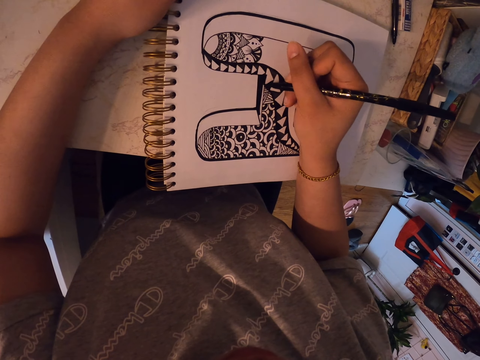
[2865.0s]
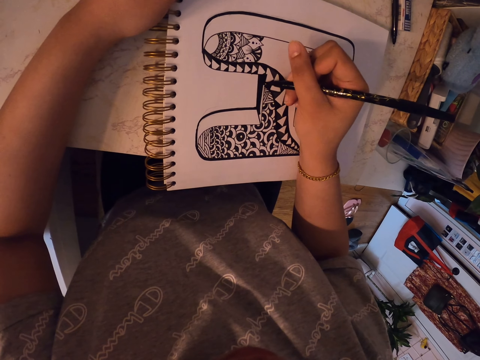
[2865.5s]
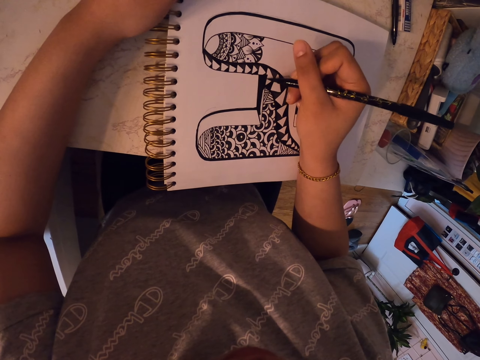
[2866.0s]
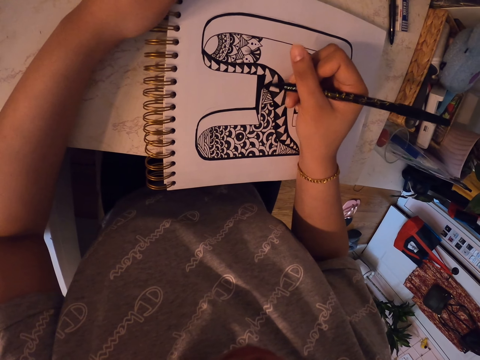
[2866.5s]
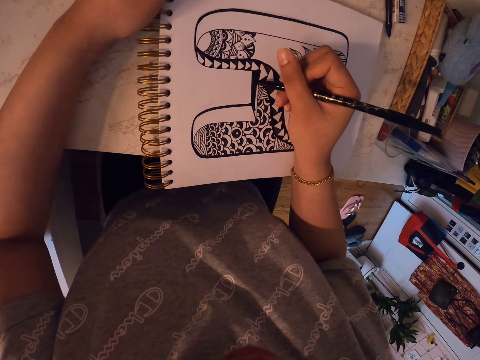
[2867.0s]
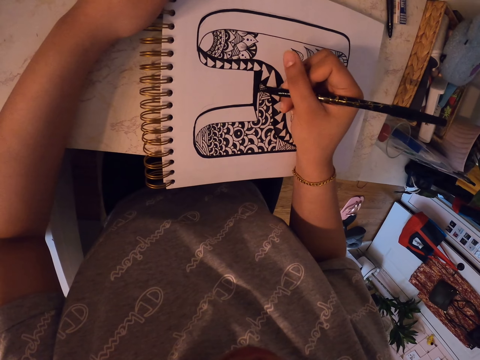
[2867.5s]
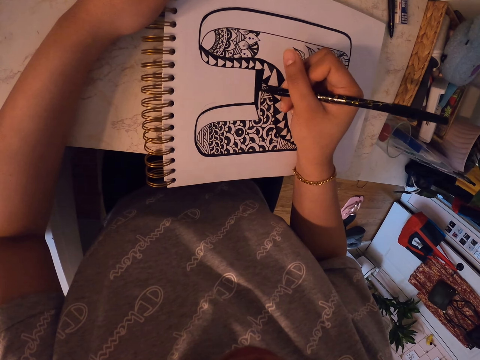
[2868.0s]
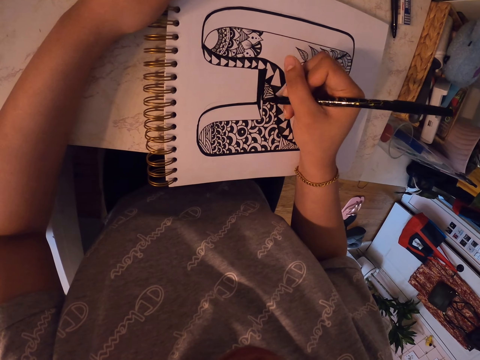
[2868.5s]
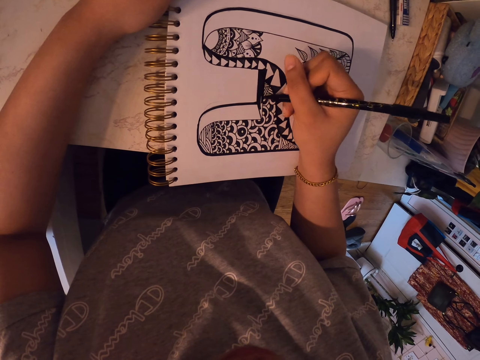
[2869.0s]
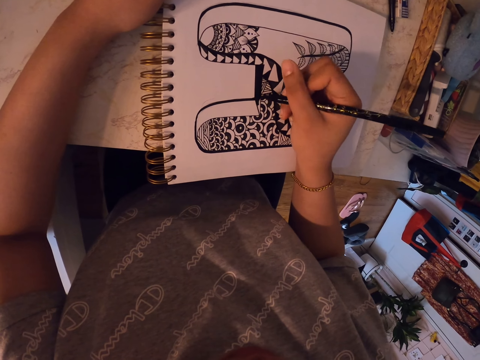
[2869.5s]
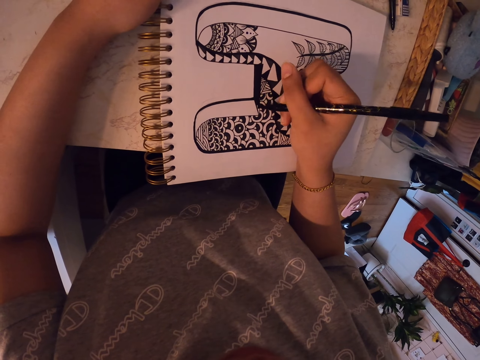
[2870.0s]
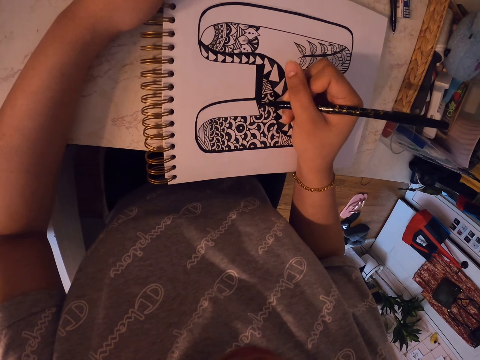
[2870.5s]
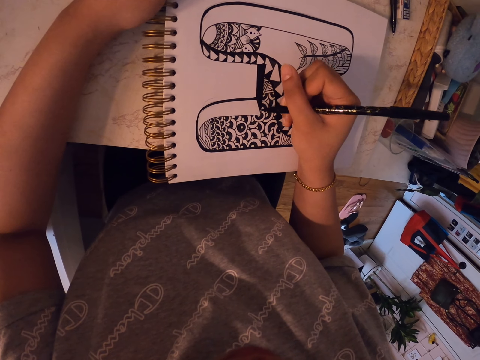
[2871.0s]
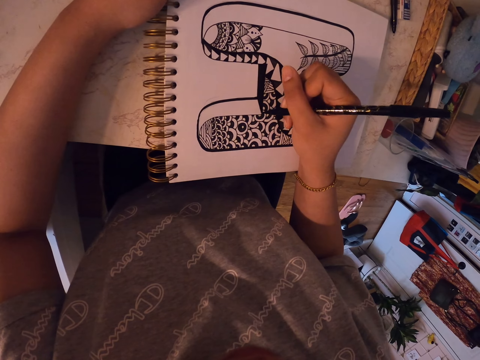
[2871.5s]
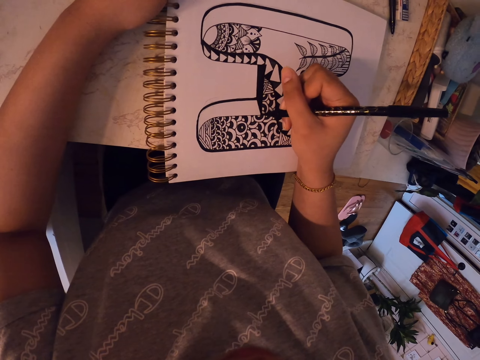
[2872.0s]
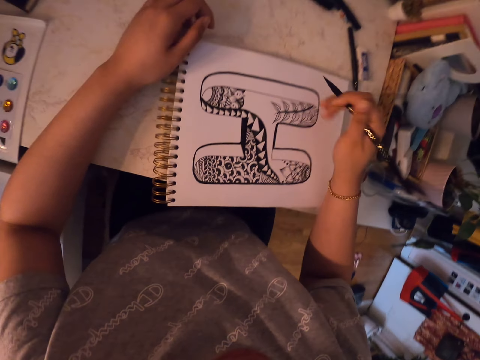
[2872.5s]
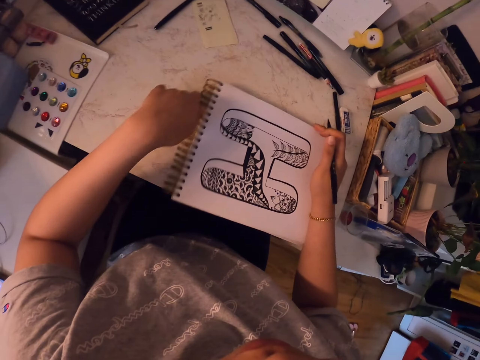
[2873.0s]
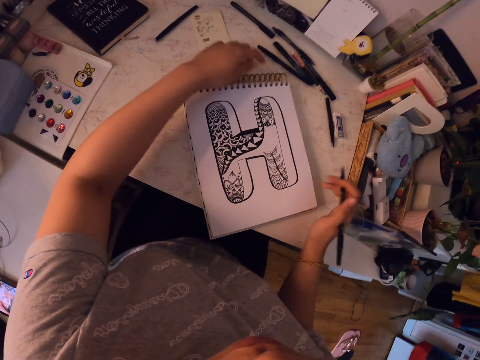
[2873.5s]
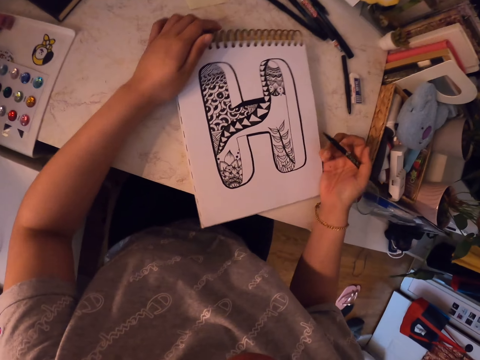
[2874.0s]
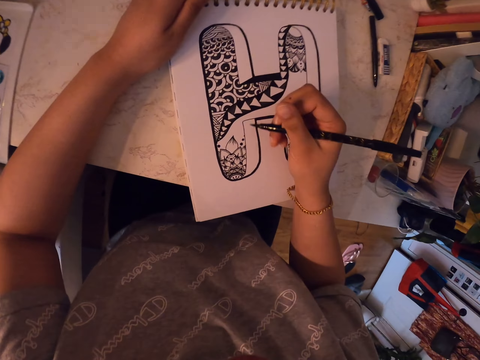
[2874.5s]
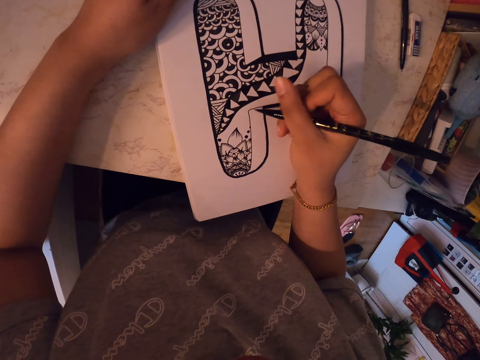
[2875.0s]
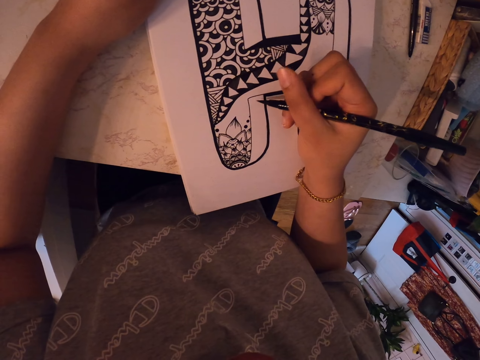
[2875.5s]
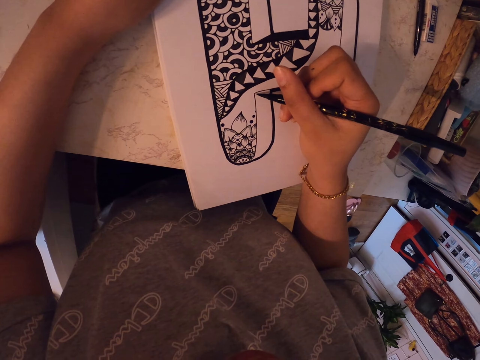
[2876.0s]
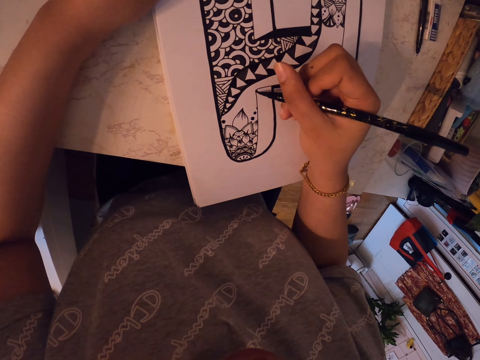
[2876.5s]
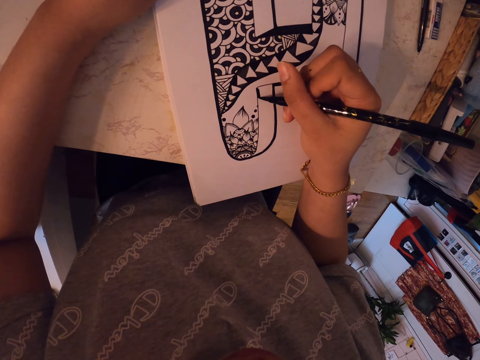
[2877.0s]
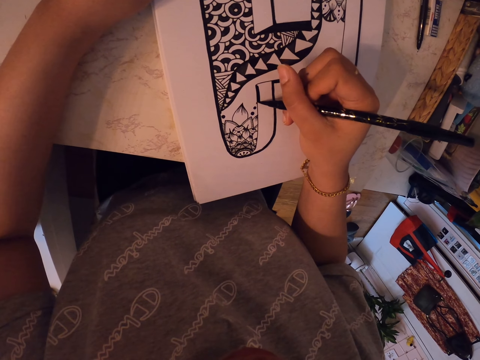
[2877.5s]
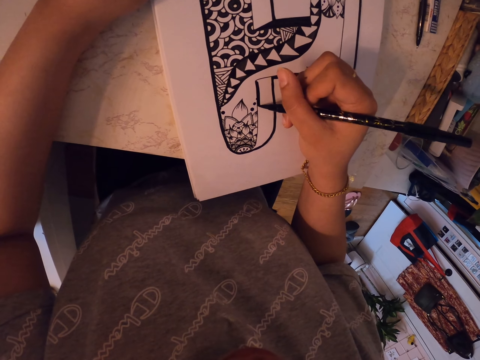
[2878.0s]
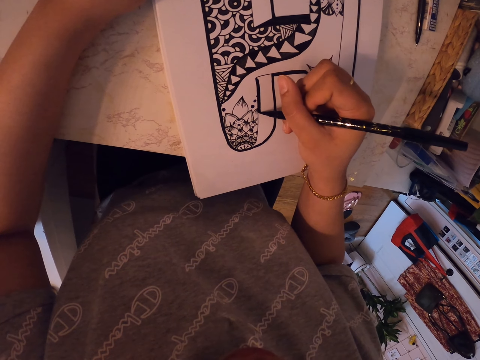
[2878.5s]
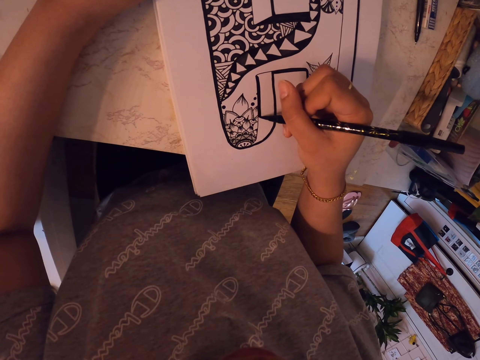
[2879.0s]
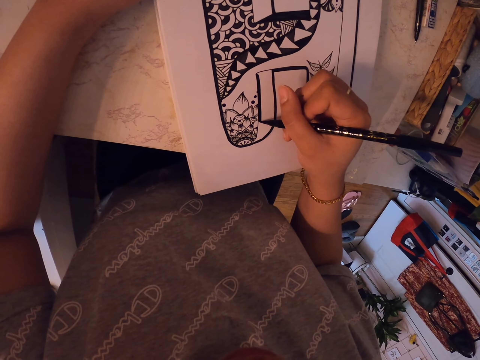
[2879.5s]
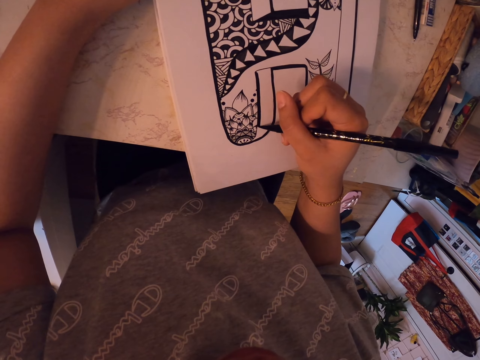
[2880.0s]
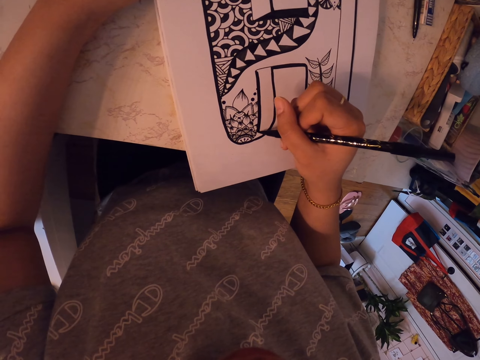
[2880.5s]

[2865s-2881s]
The camera wearer turns the drawing book. They draw on the drawing book using the marker pen.

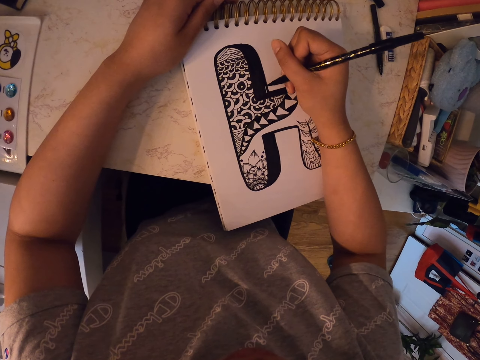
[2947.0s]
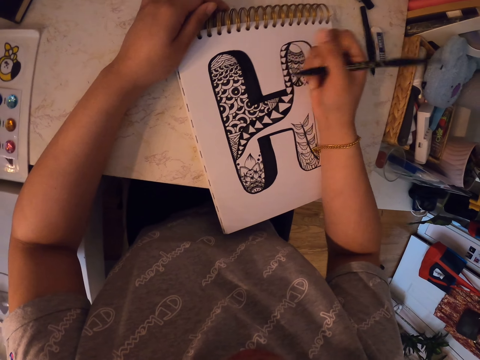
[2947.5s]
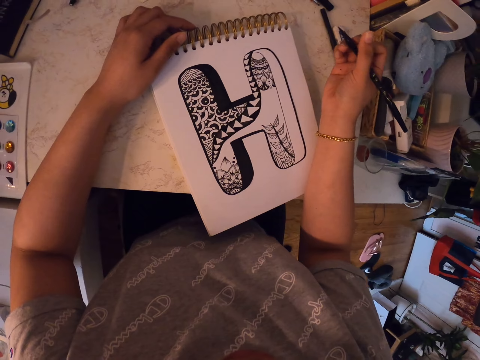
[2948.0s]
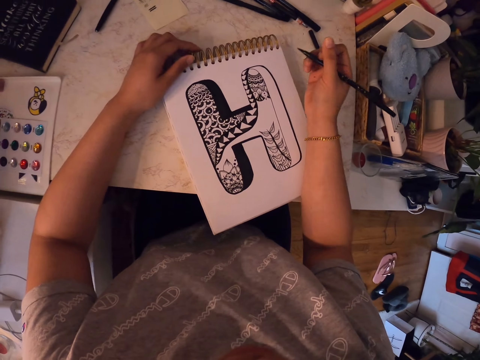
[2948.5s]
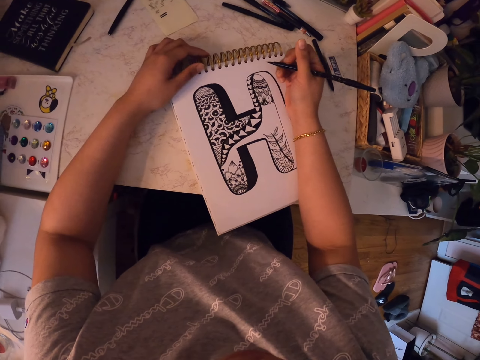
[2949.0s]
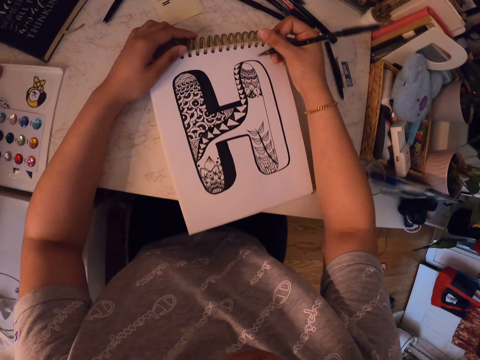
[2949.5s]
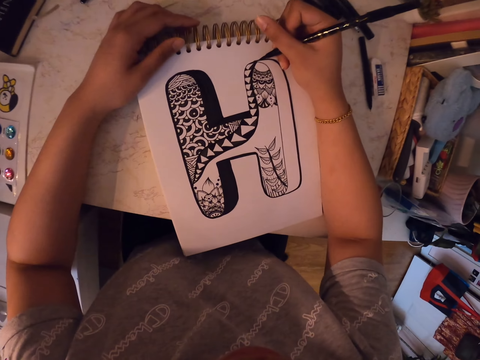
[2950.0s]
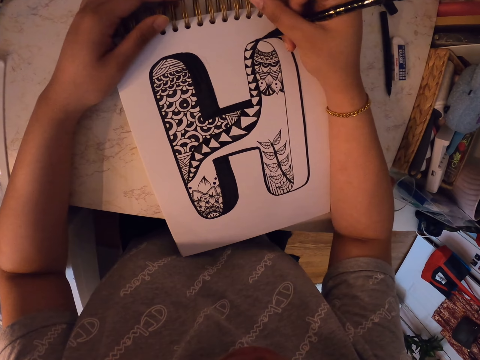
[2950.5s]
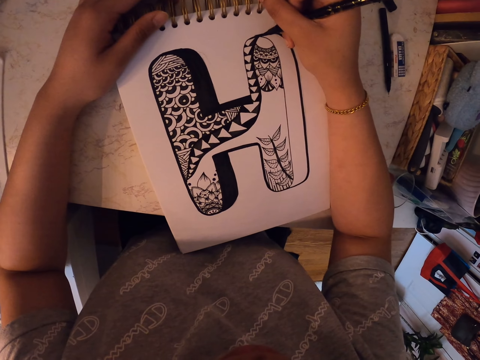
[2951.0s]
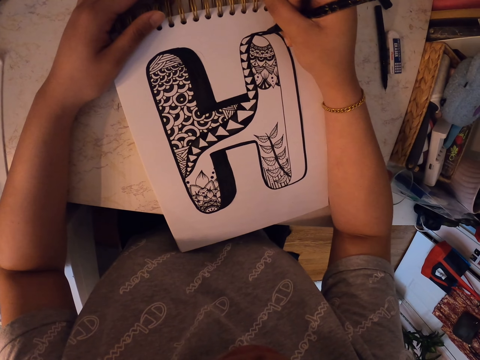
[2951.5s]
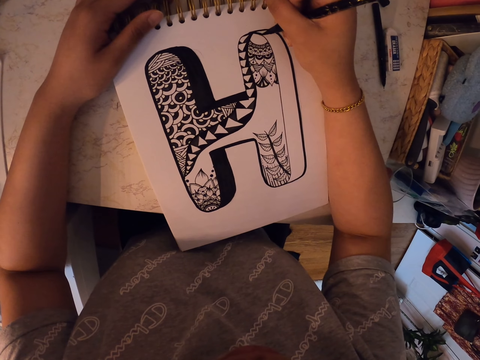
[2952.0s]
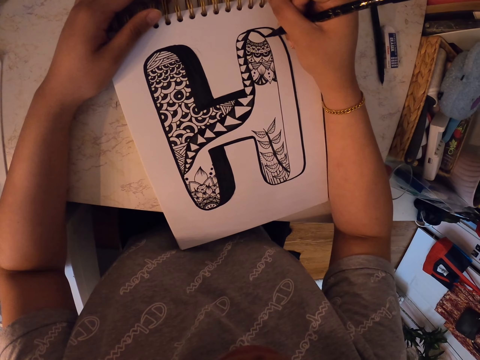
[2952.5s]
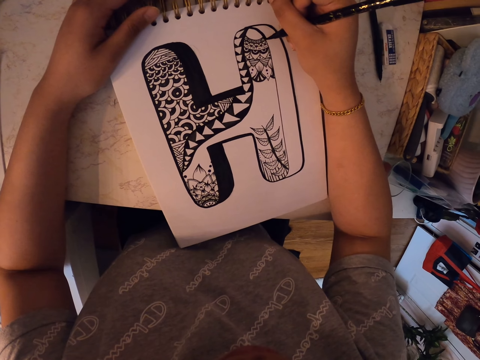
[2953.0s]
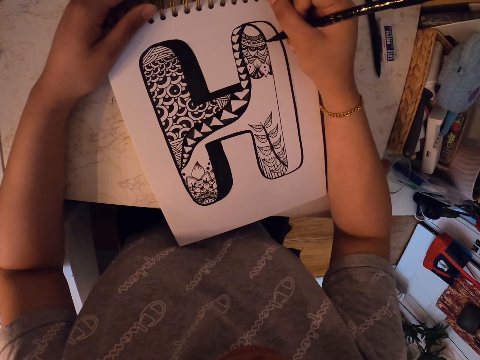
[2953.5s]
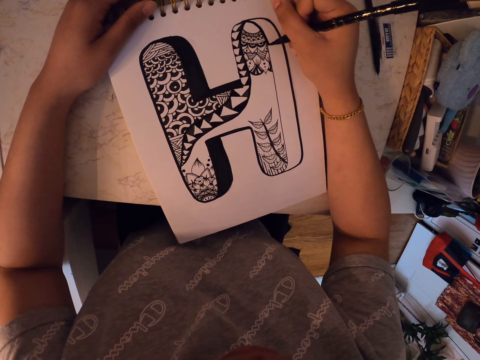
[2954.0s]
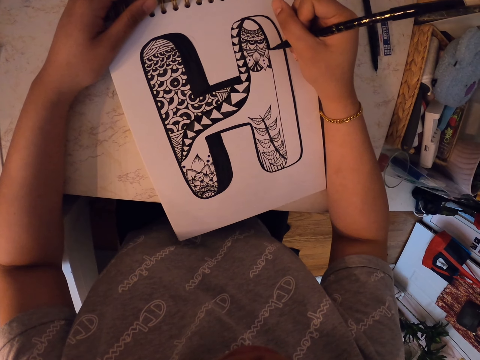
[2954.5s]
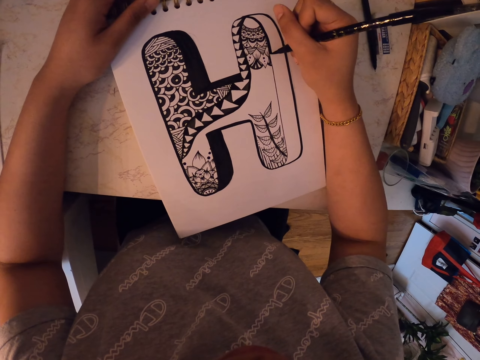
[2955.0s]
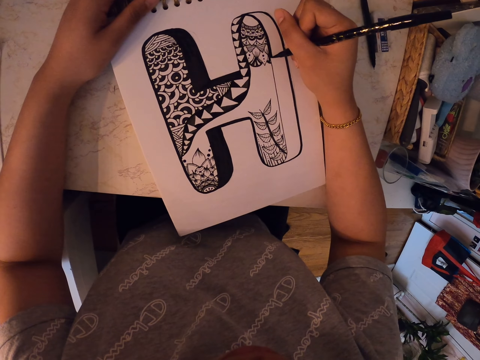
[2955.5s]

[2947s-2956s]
The camera wearer moves the drawing book. They draw on the drawing book using a marker pen.

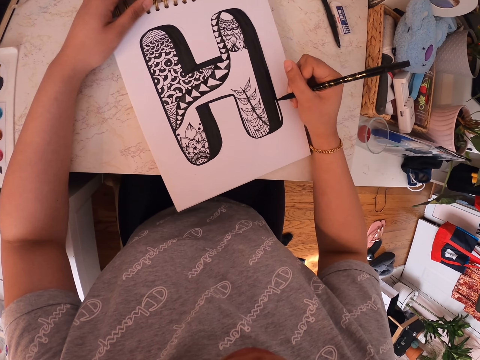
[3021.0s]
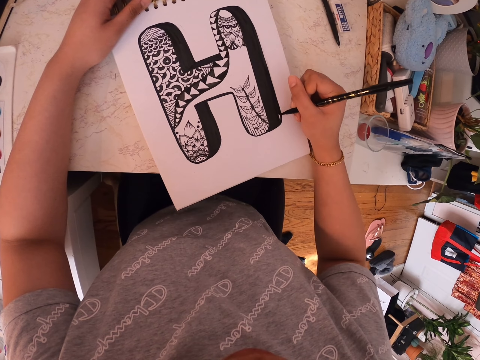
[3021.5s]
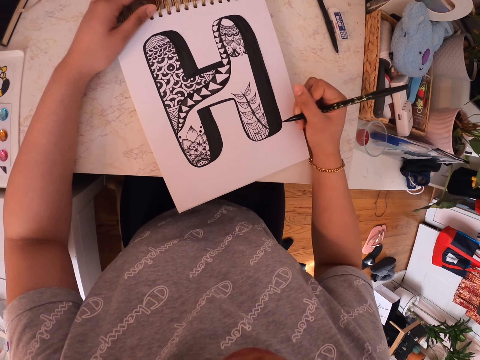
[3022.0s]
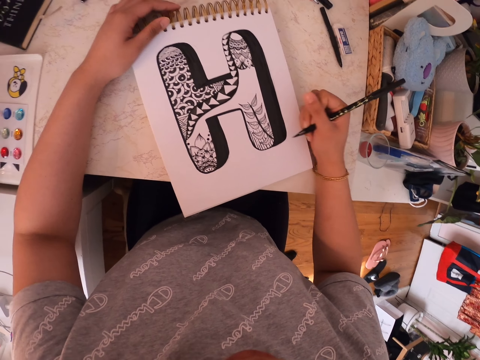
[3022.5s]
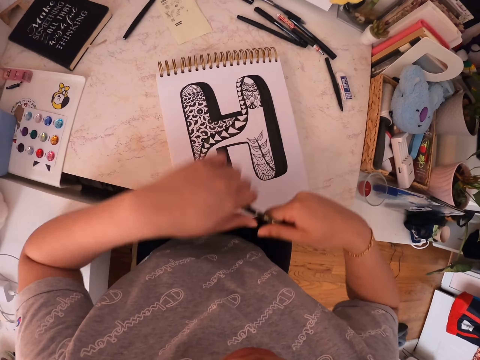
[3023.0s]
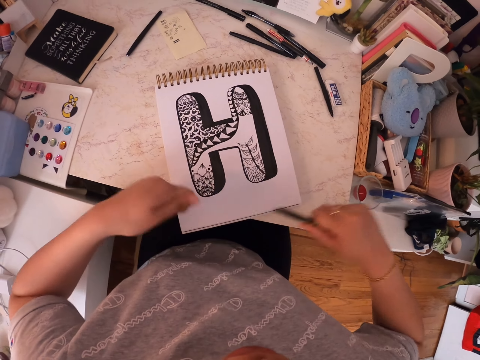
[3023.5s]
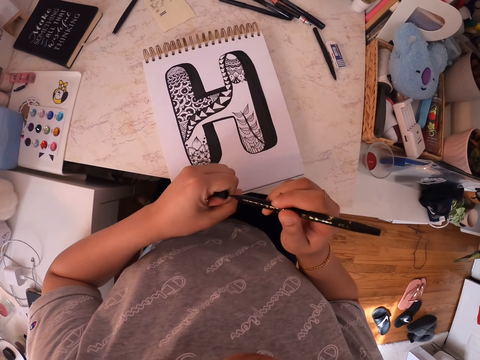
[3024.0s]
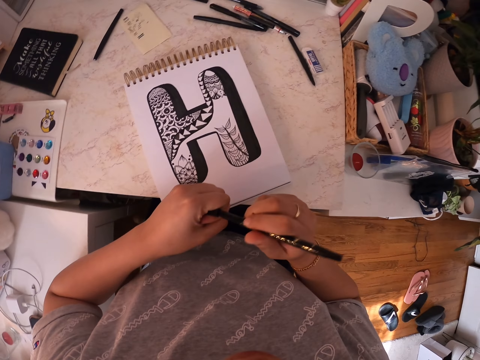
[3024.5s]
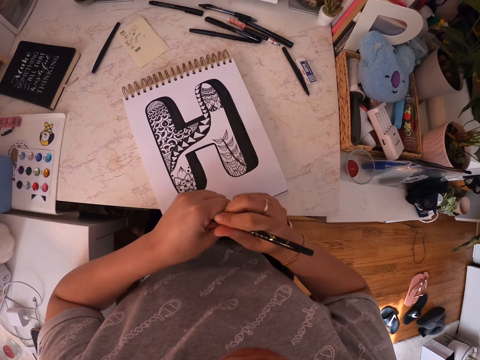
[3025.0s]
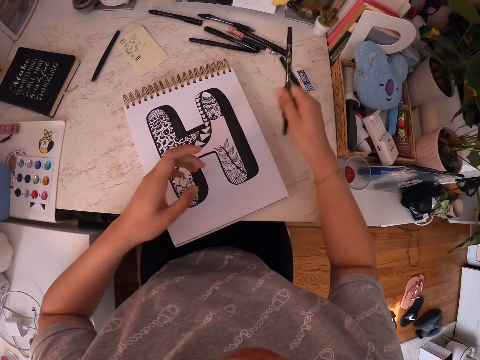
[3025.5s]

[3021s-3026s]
The camera wearer pulls the lid of the marker pen. They close the marker pen.
